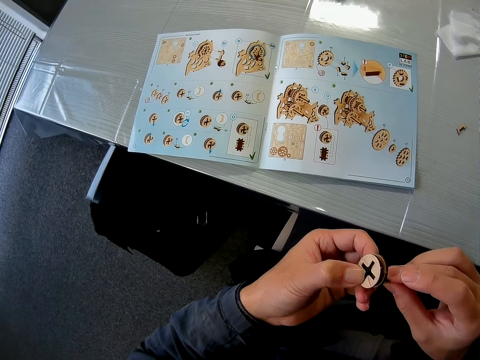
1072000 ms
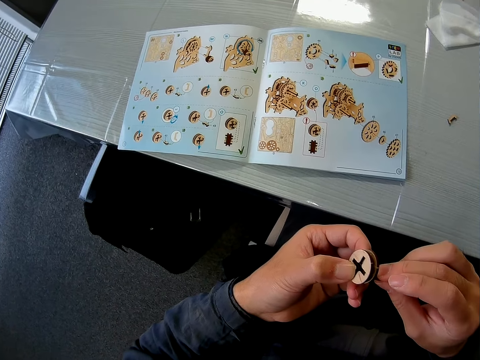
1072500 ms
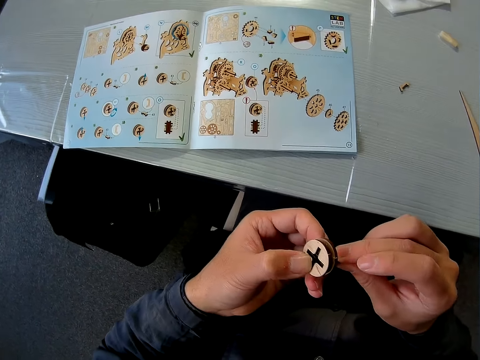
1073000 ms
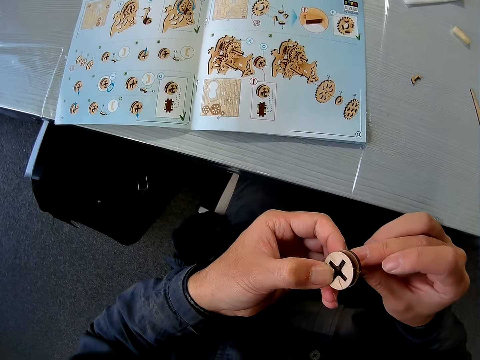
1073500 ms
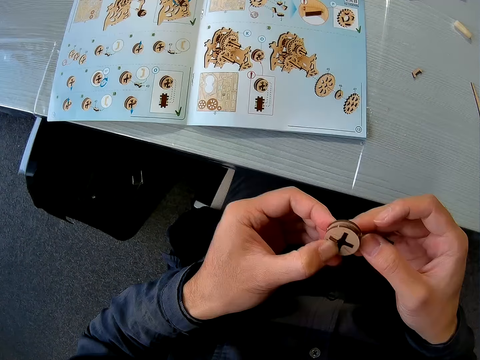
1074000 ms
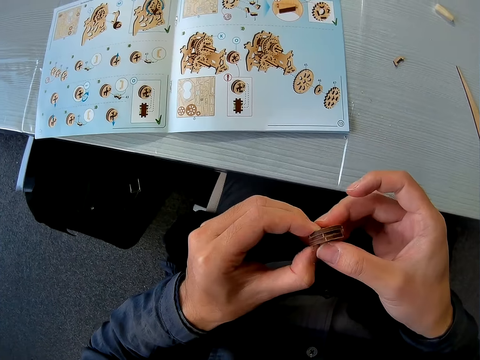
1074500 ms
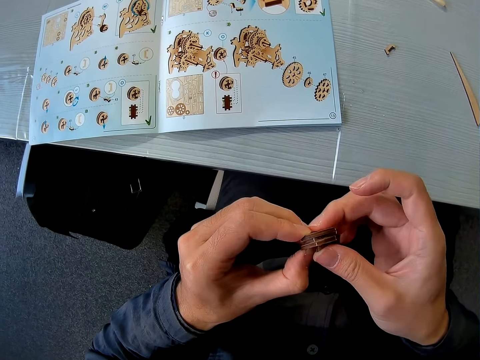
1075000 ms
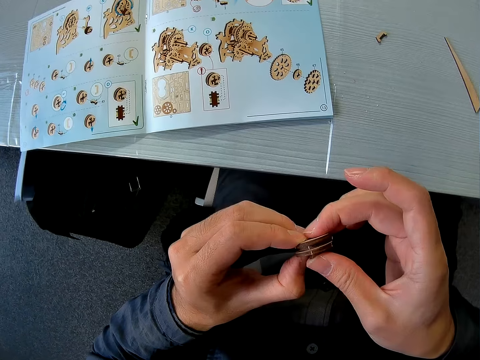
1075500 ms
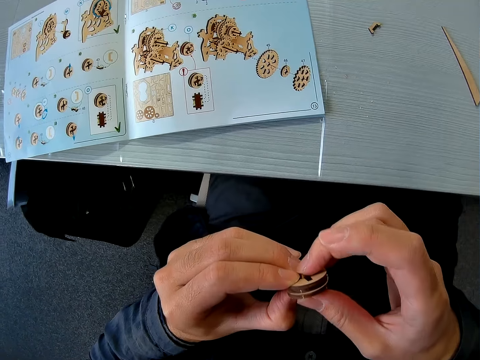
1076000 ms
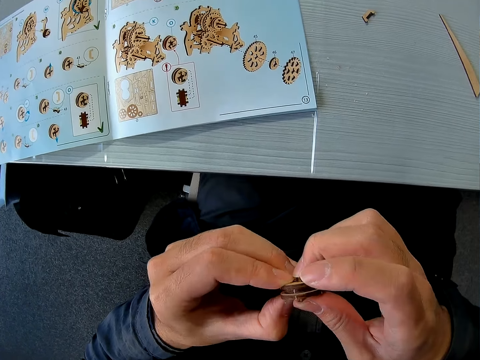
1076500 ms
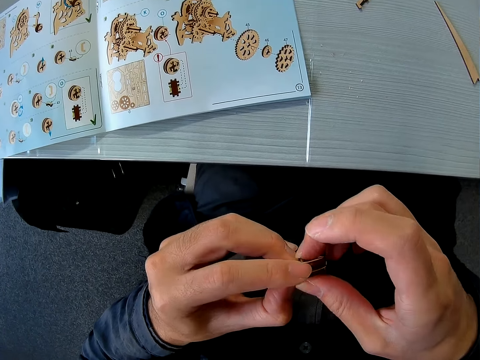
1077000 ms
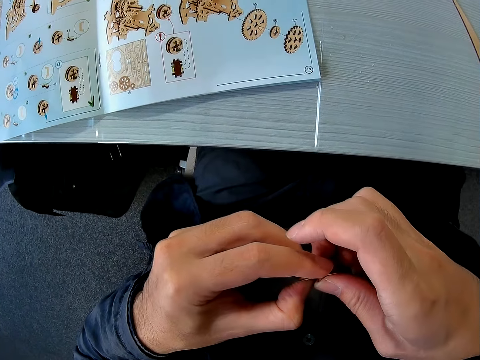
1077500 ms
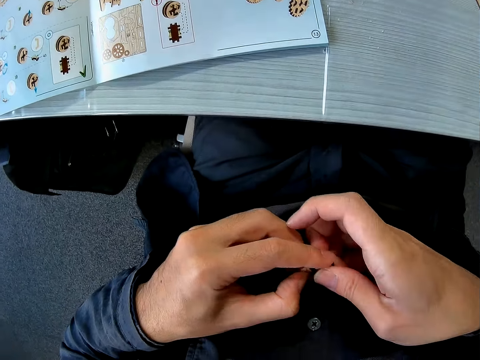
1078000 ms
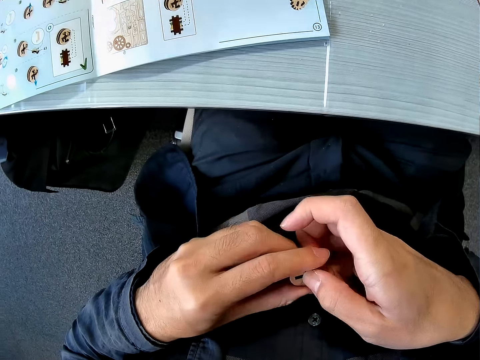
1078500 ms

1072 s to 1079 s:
The camera wearer inserts the puzzle pieces together.

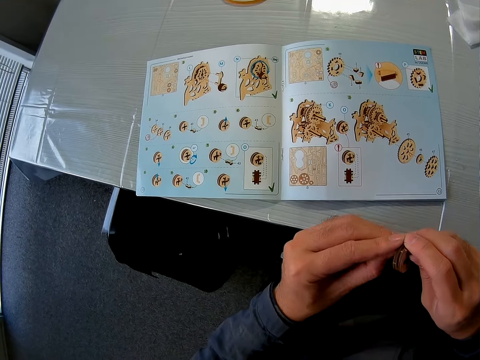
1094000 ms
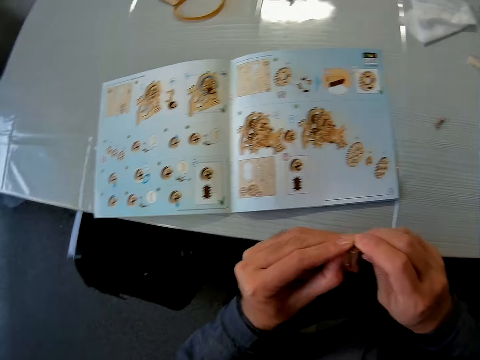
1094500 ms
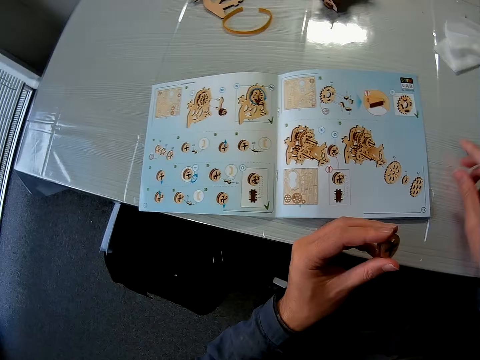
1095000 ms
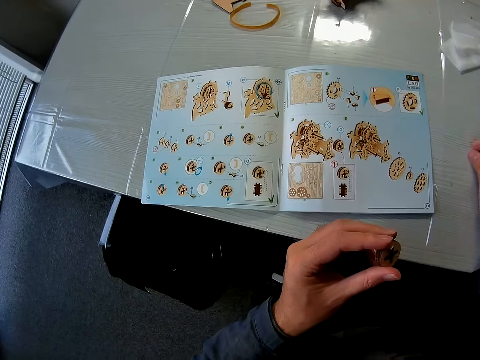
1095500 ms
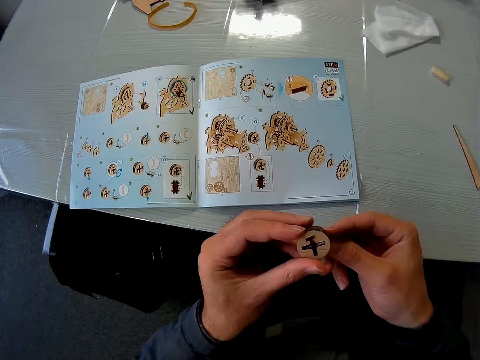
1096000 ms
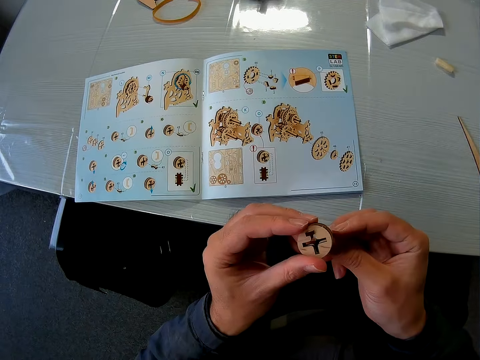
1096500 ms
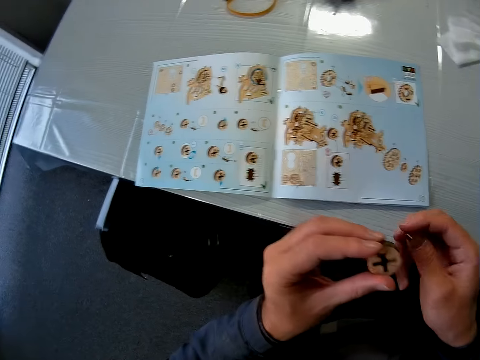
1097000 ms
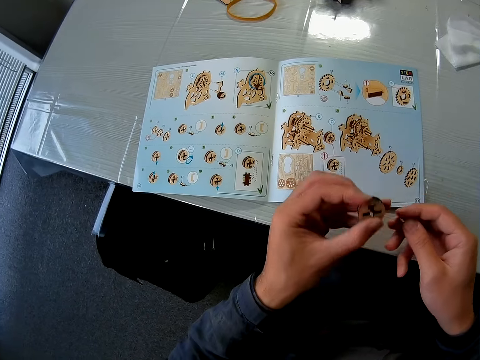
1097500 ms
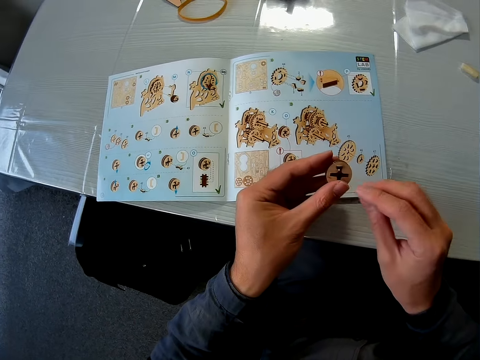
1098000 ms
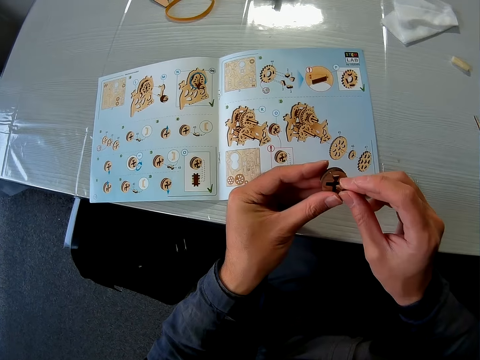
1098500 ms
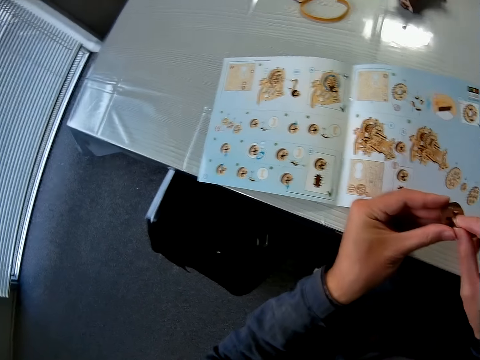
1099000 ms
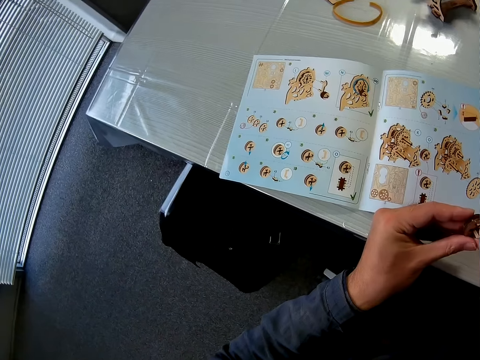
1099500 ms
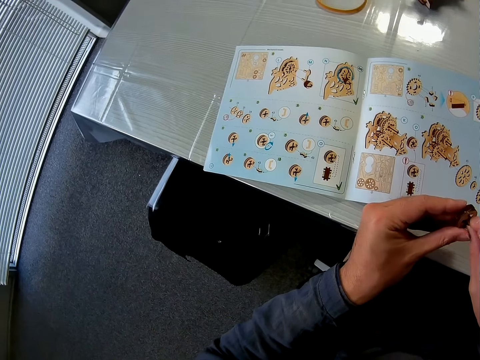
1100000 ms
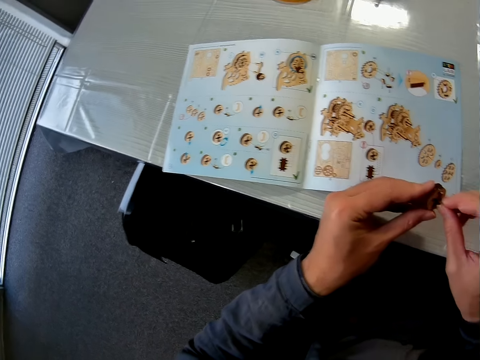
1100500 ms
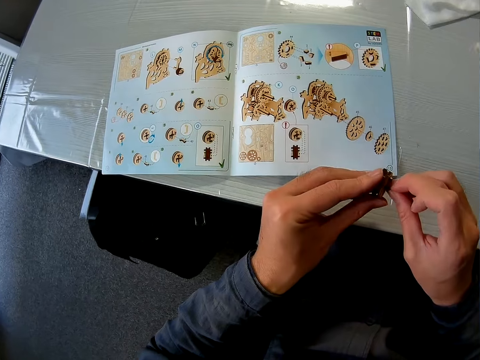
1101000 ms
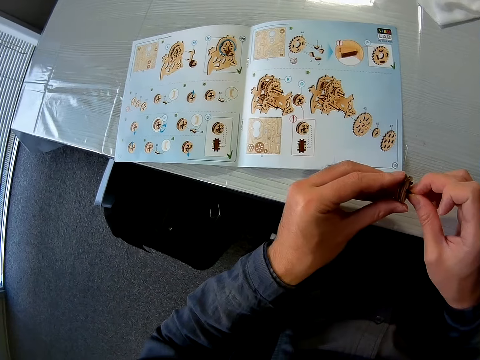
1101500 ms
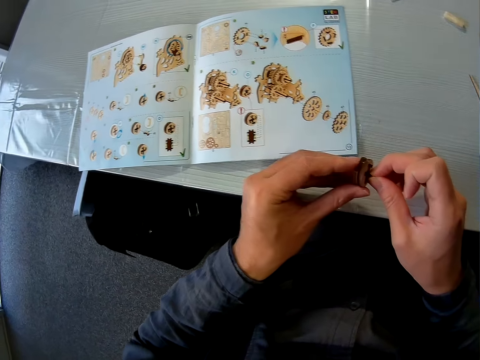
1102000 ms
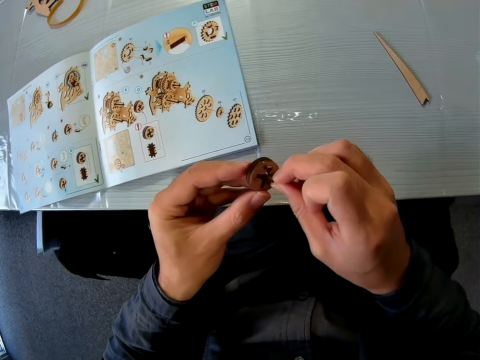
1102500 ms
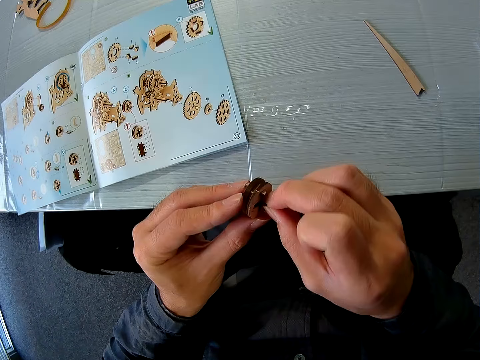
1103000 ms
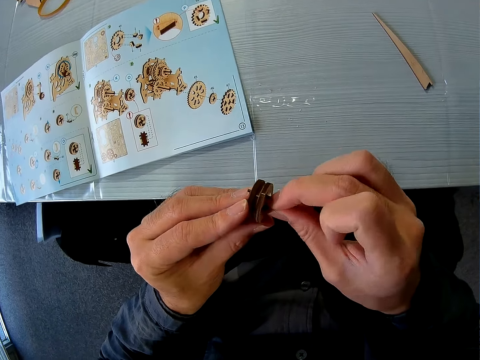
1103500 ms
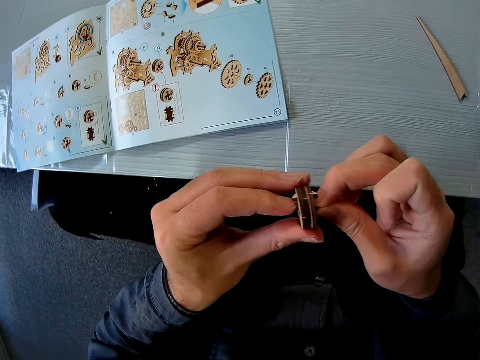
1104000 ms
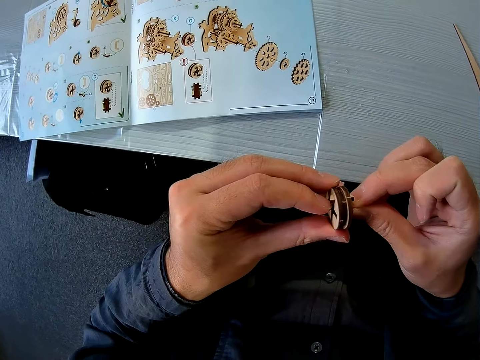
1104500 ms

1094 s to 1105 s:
The camera wearer picks up a puzzle piece or nut with his right hand from a table. He inserts the puzzle piece on his right hand into the puzzle piece on his left hand. He fixes the nut on the steam gear.

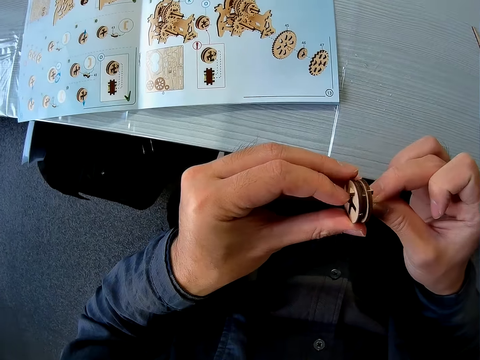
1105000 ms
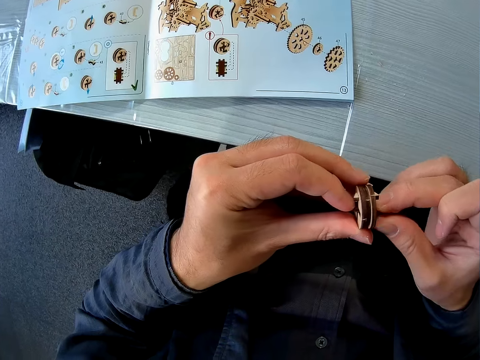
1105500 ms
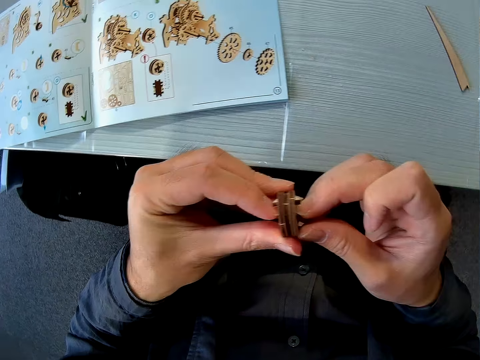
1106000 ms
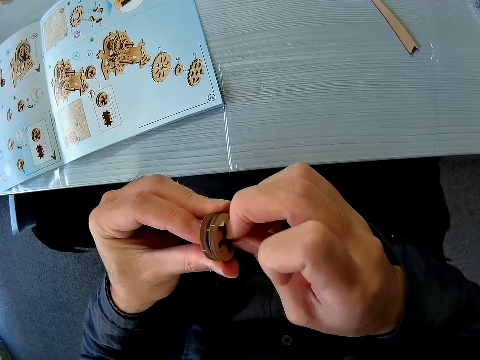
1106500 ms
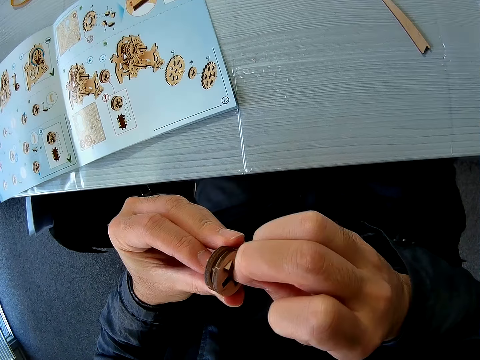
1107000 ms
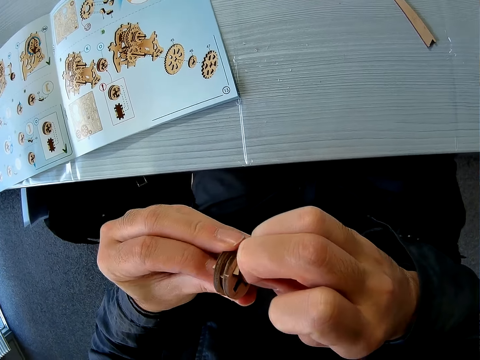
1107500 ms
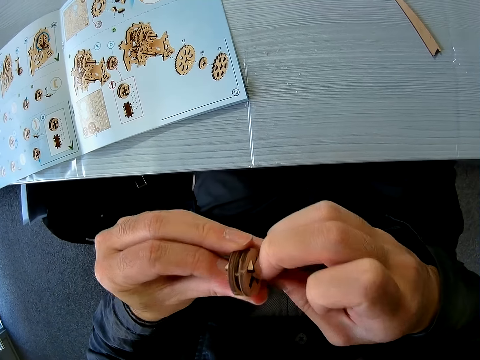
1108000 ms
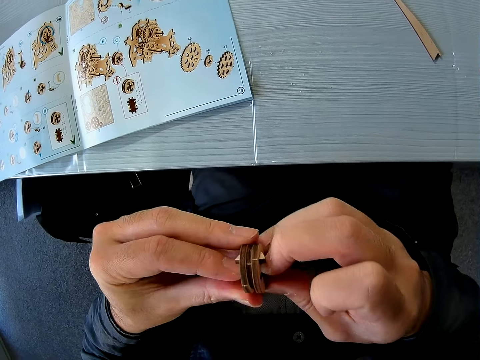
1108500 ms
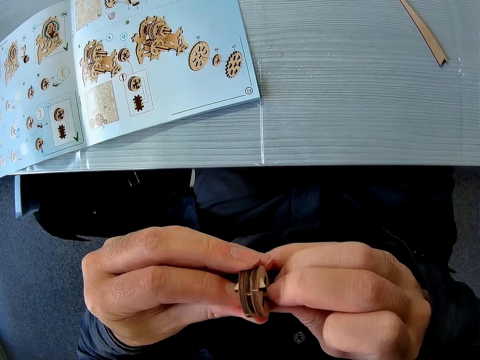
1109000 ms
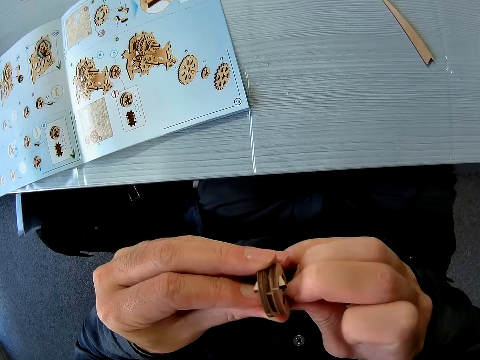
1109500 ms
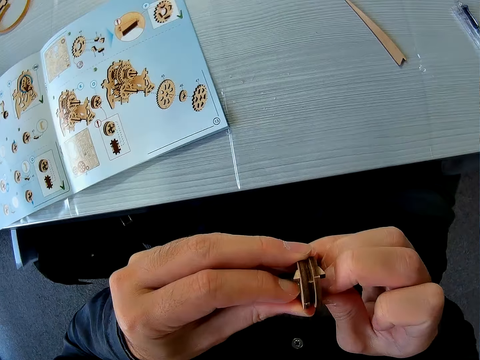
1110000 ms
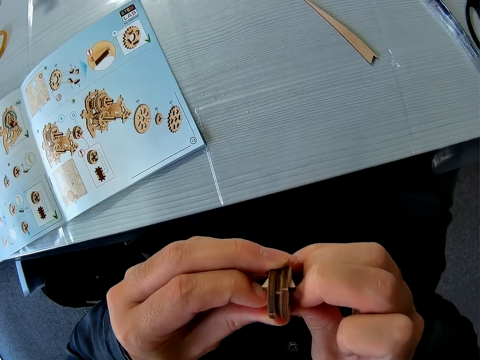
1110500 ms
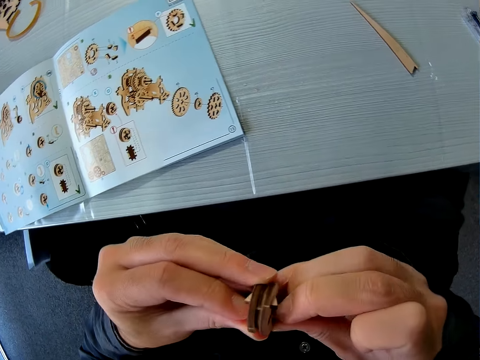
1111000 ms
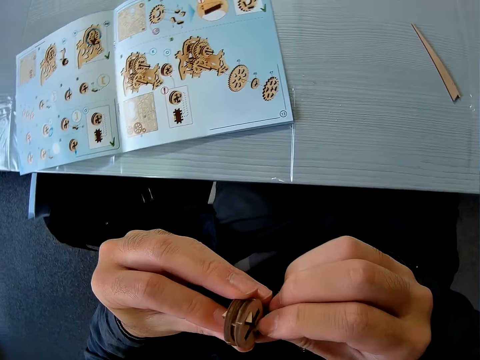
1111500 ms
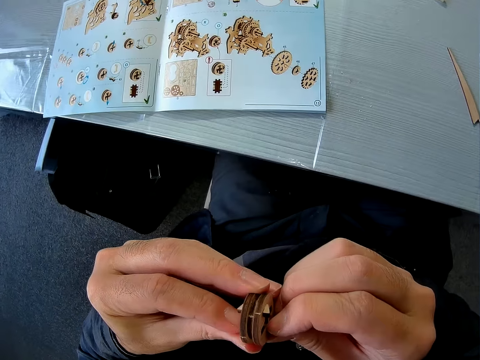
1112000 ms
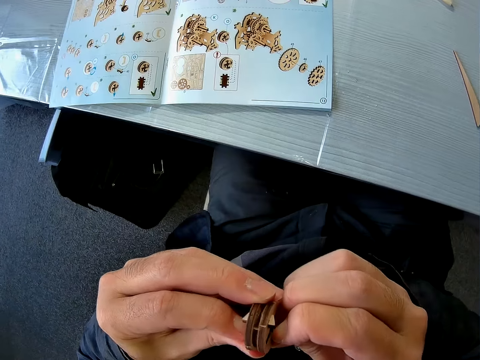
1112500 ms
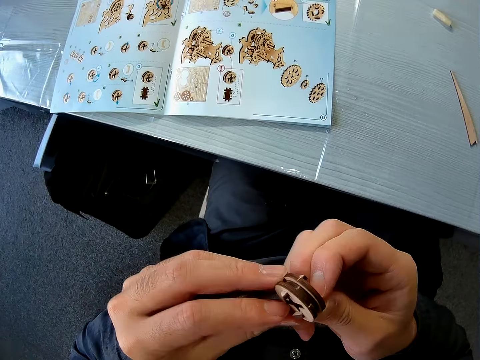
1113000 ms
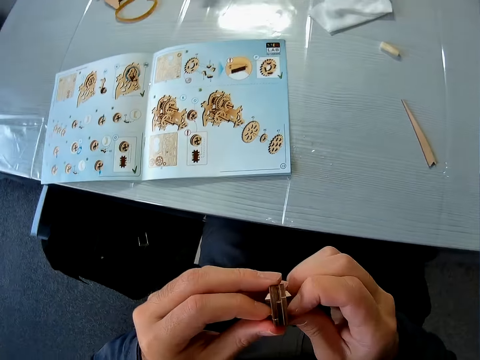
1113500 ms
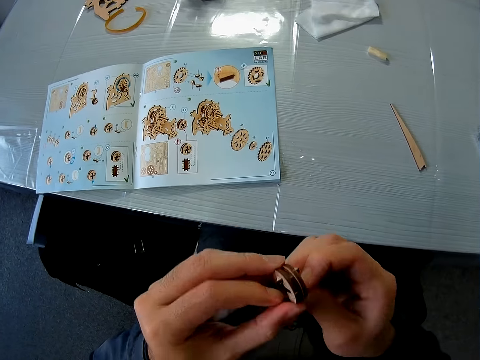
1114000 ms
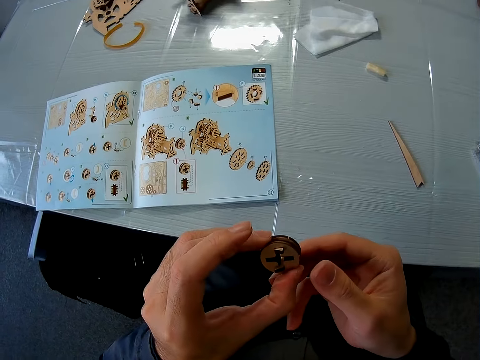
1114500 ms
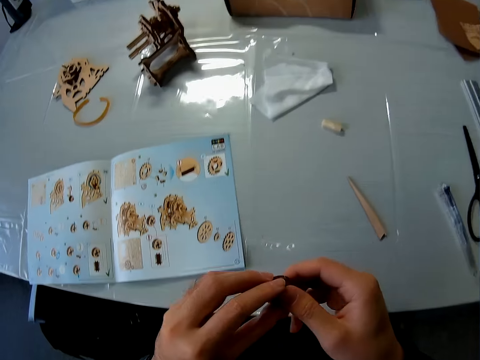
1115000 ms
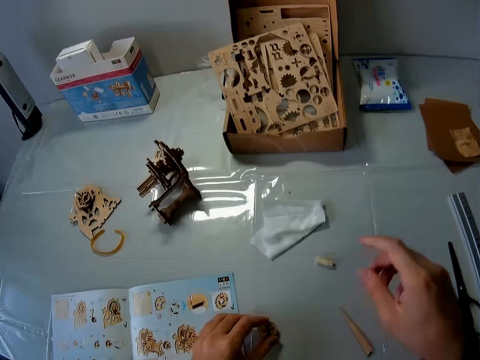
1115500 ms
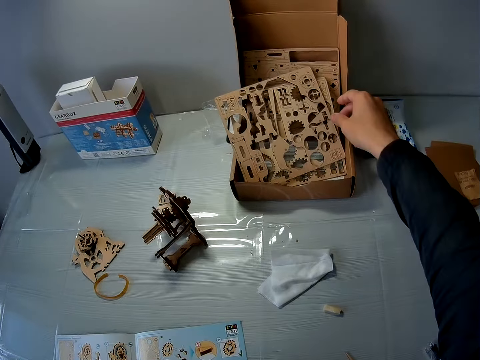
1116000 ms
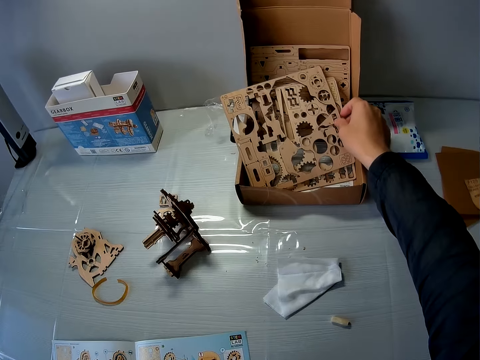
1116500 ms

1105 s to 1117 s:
The camera wearer drops the puzzle piece or steam gear on the table with his left hand.
